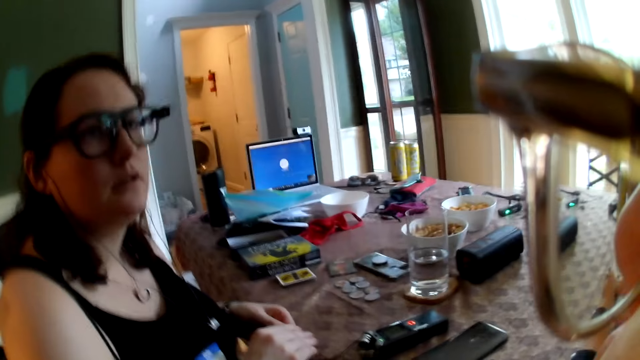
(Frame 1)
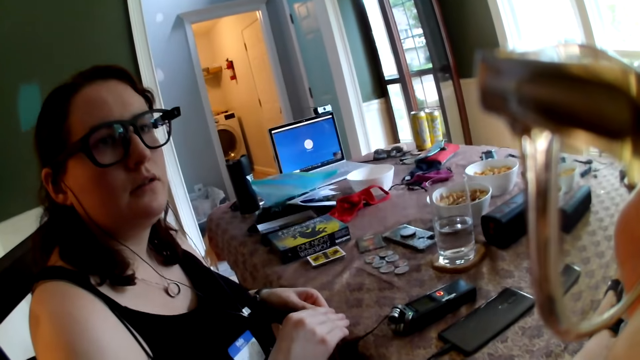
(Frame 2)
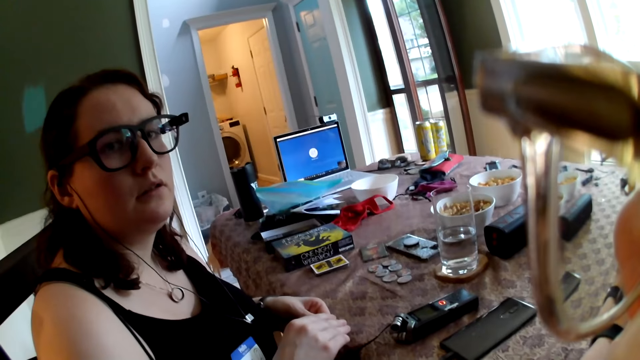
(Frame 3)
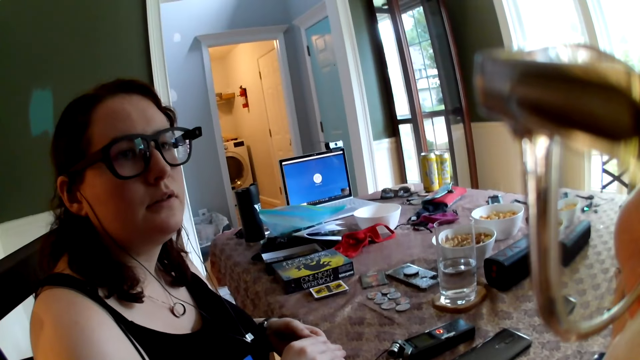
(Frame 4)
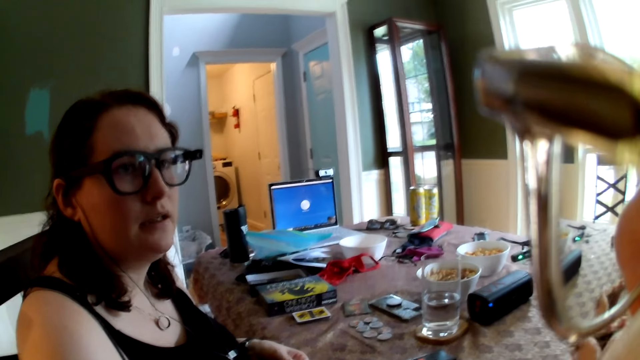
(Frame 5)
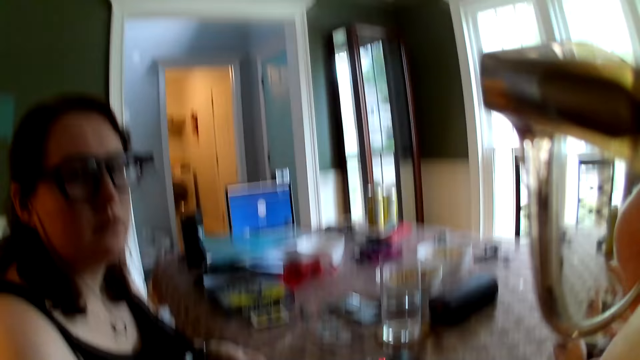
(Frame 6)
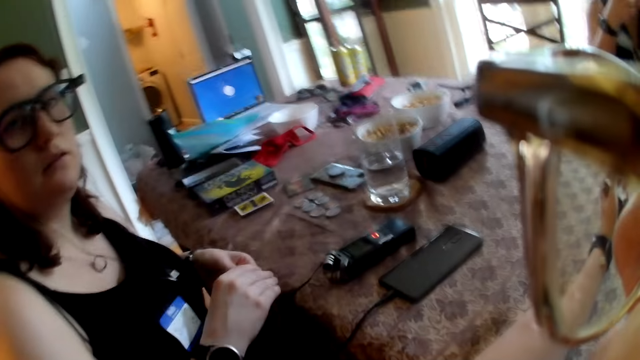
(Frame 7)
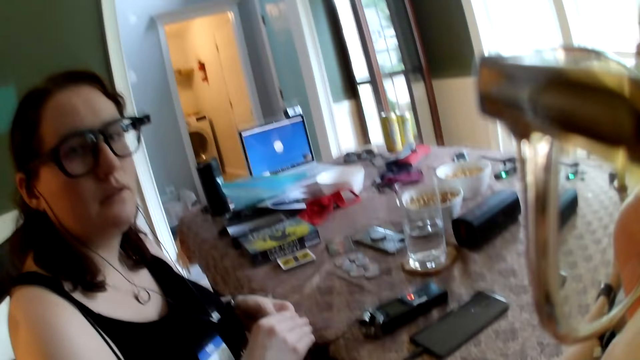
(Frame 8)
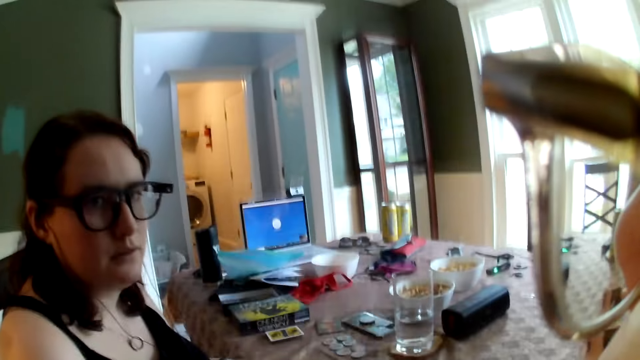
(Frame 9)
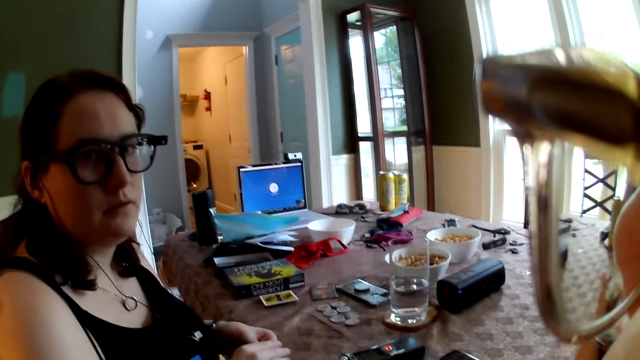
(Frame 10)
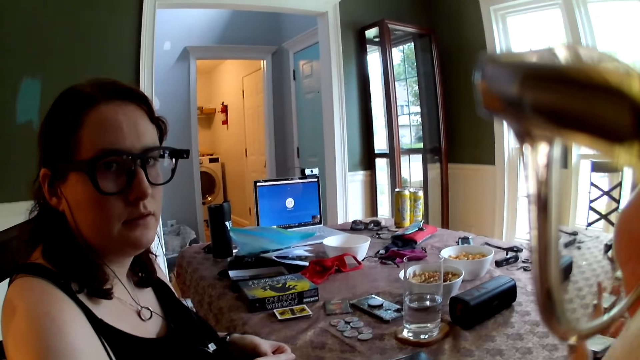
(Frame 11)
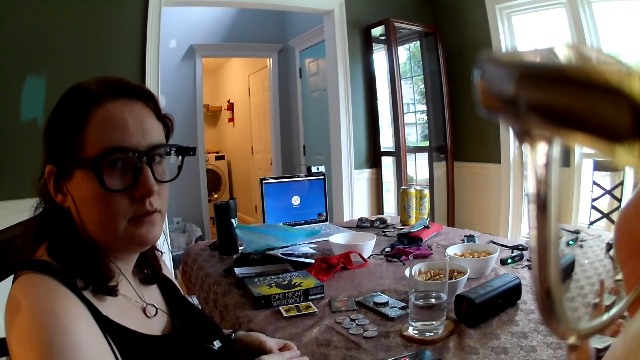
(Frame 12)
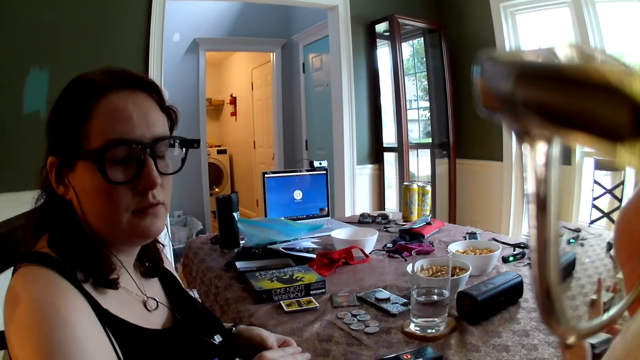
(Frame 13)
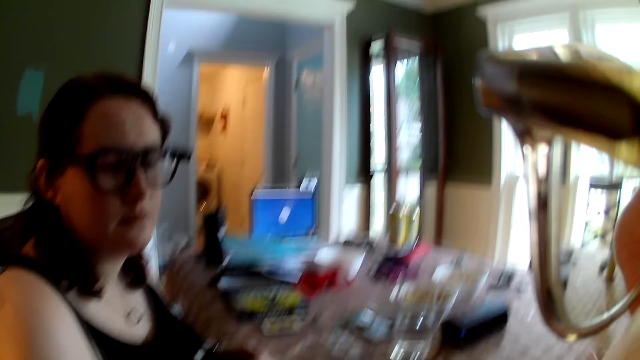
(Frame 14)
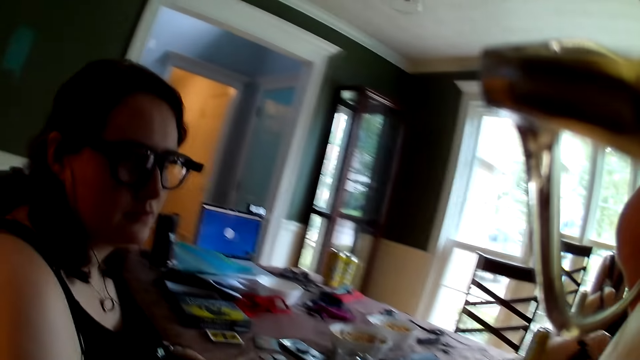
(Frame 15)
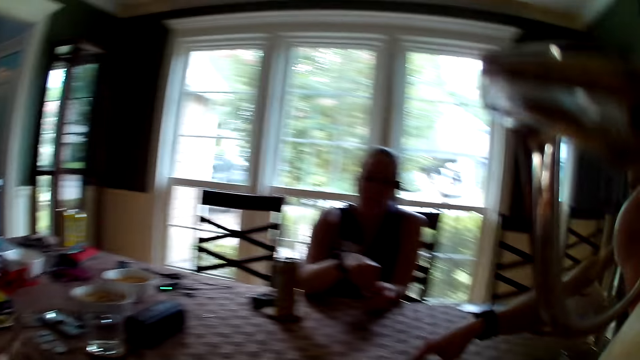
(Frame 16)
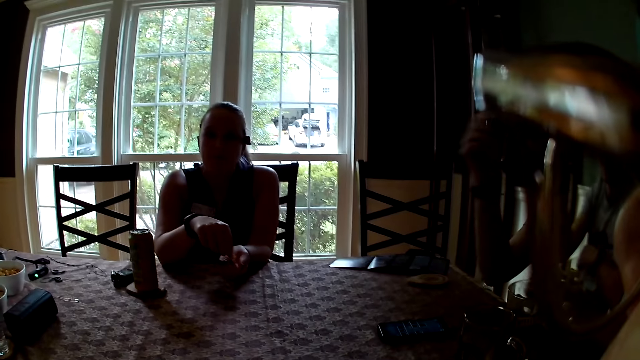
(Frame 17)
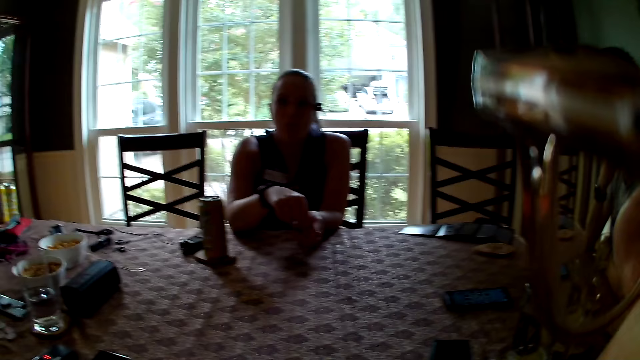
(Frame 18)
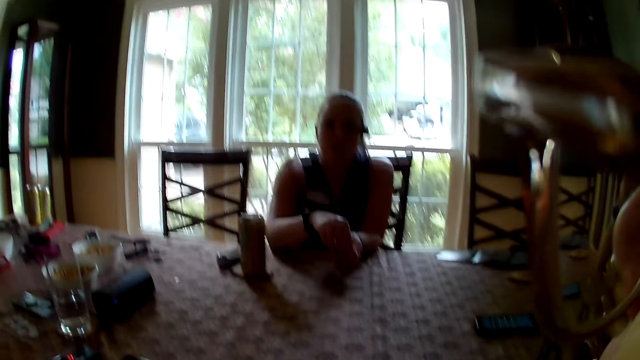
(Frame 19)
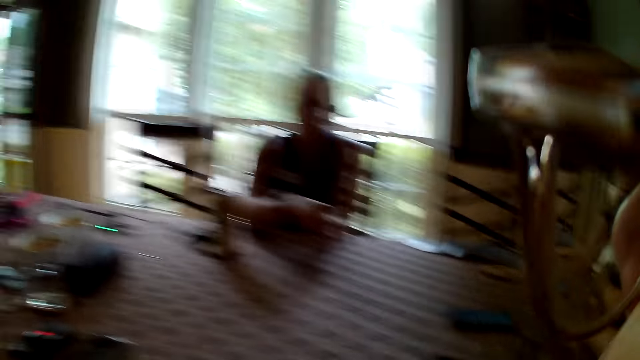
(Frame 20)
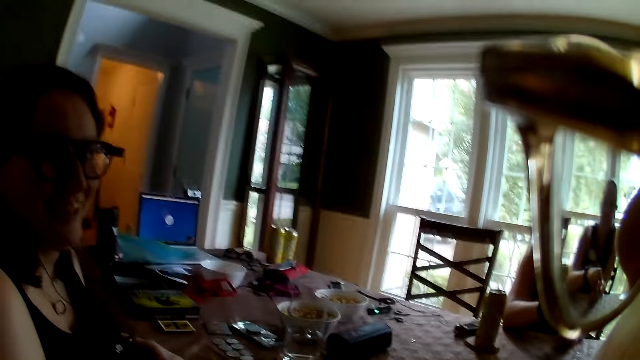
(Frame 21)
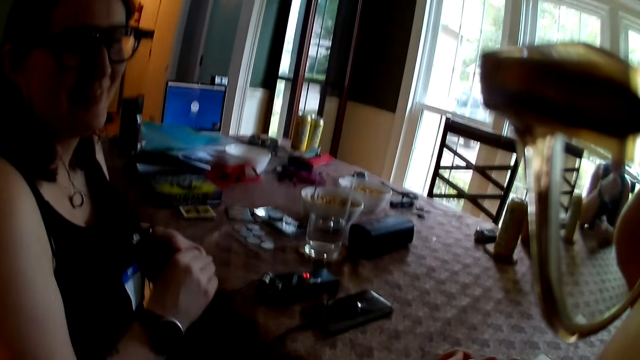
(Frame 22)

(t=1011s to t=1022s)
The camera wearer converses with a woman. The man drops his hand on the table with his right hand.

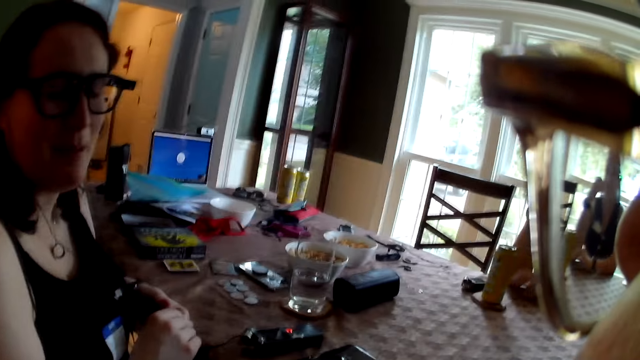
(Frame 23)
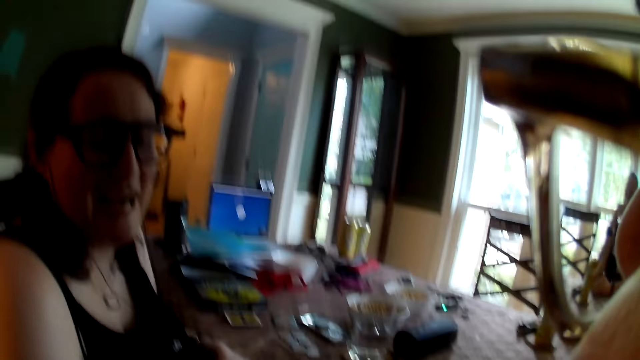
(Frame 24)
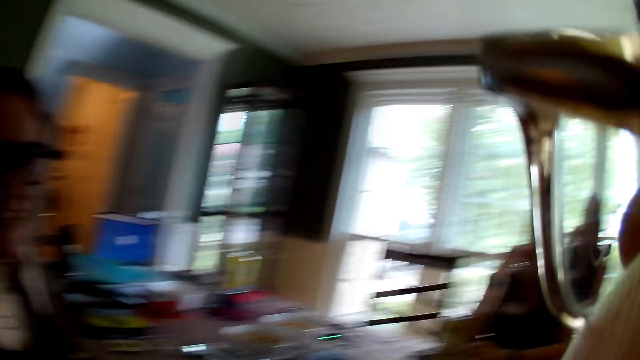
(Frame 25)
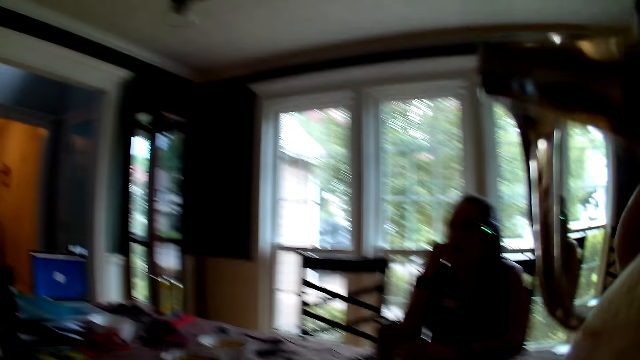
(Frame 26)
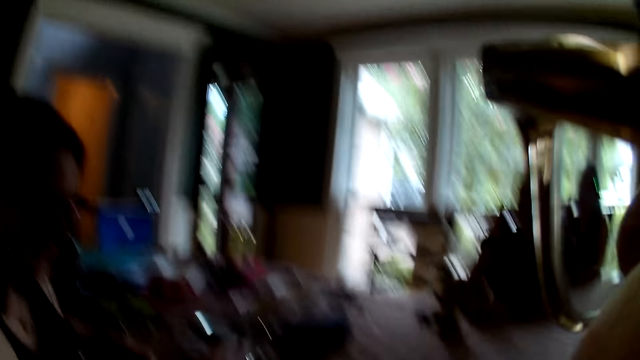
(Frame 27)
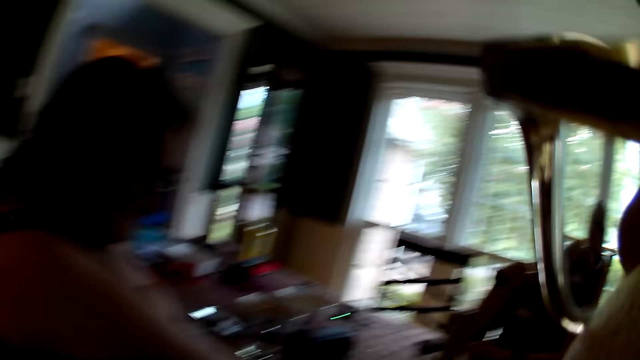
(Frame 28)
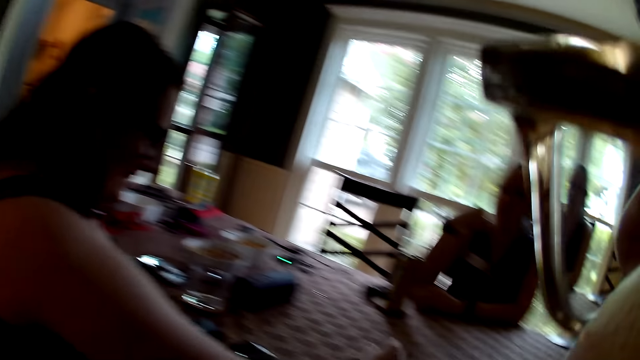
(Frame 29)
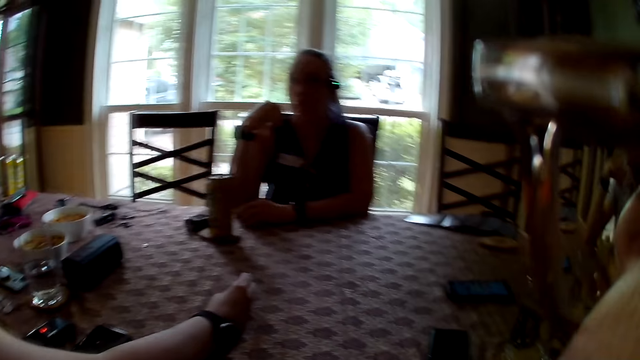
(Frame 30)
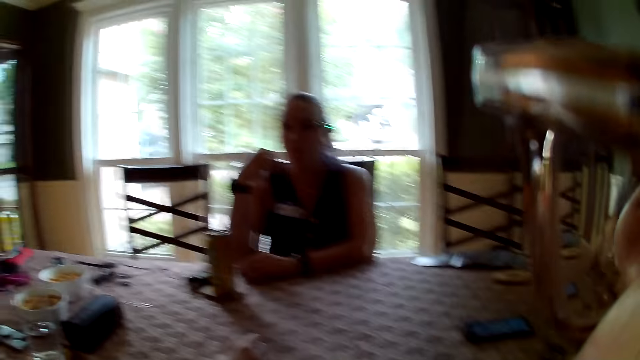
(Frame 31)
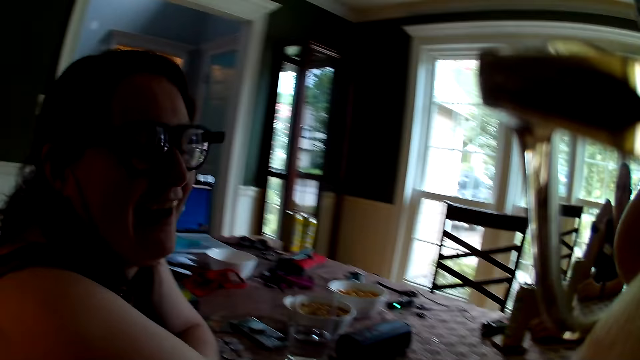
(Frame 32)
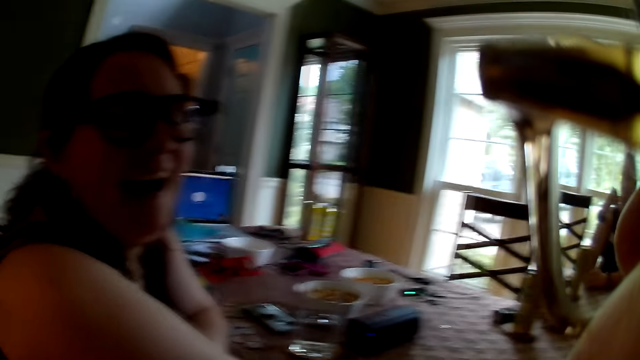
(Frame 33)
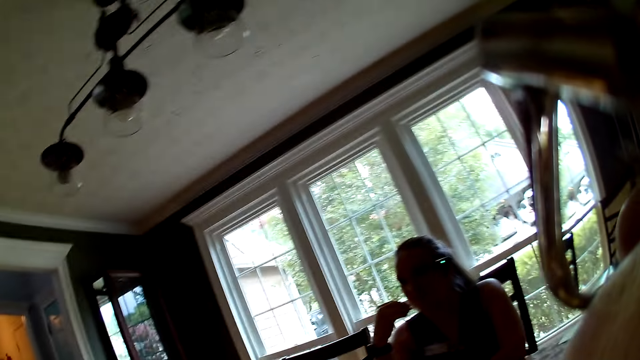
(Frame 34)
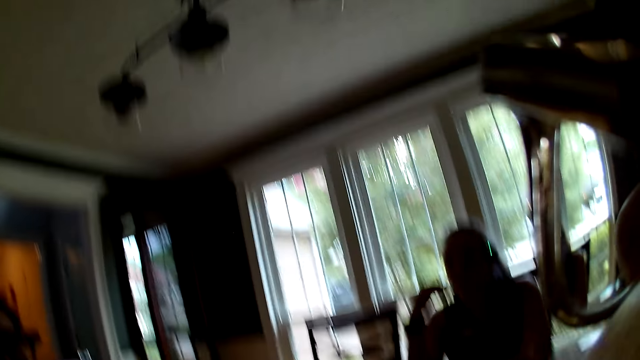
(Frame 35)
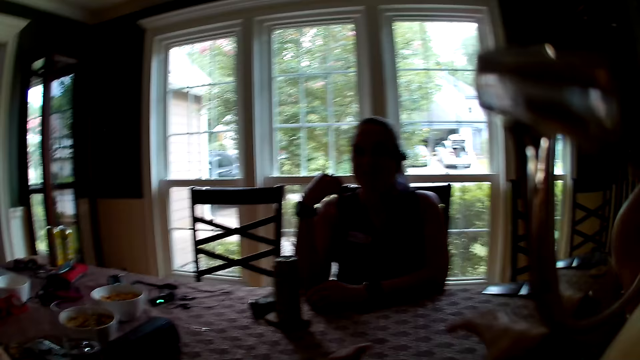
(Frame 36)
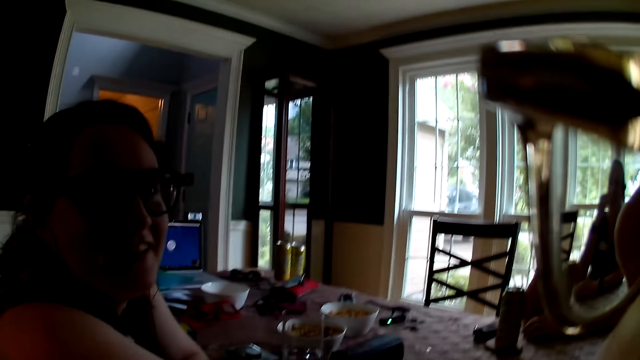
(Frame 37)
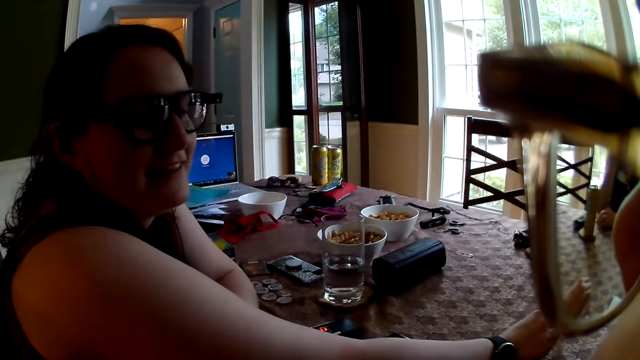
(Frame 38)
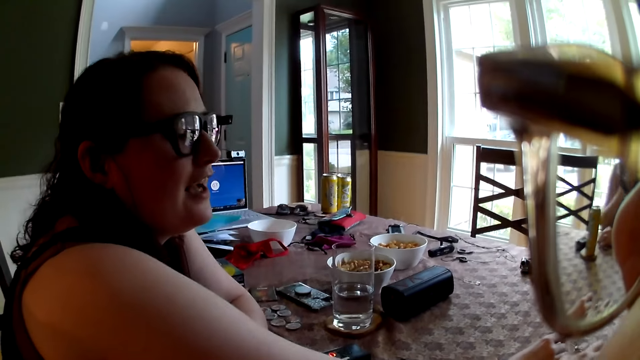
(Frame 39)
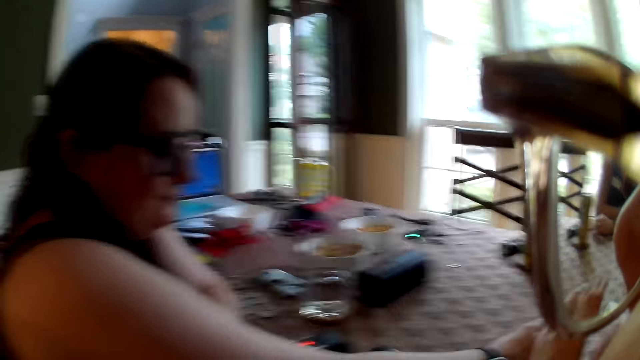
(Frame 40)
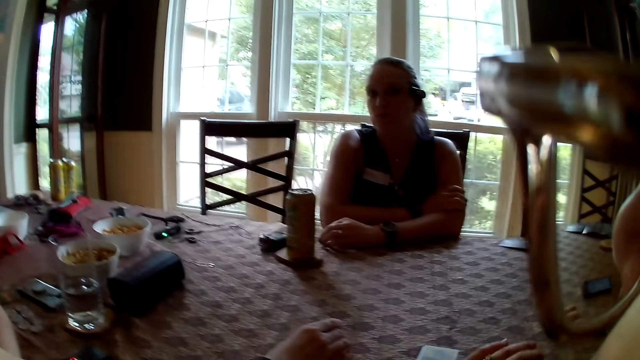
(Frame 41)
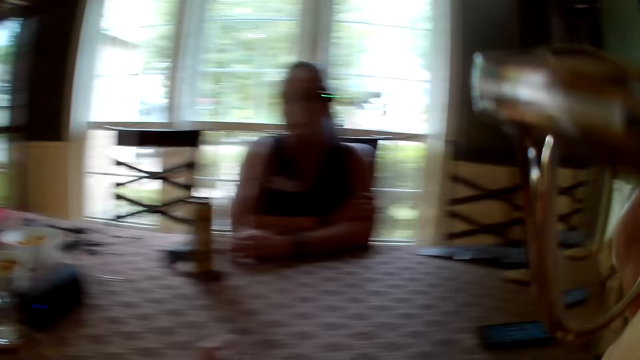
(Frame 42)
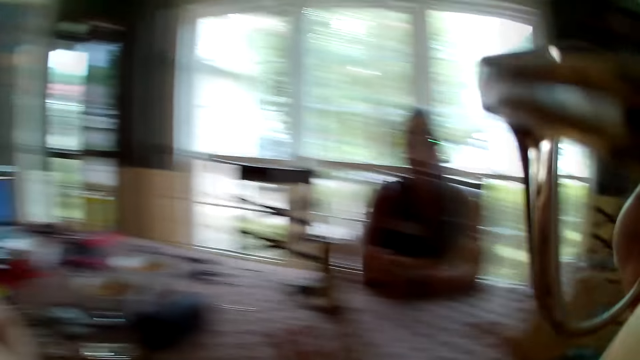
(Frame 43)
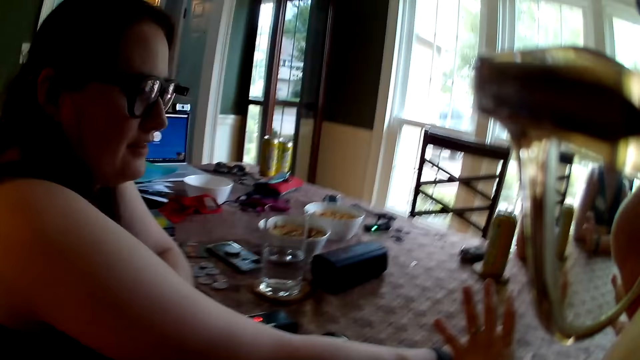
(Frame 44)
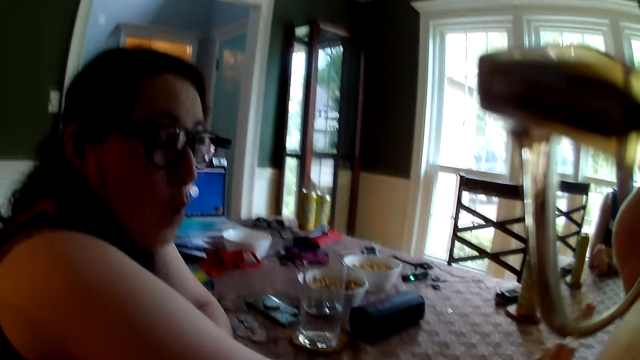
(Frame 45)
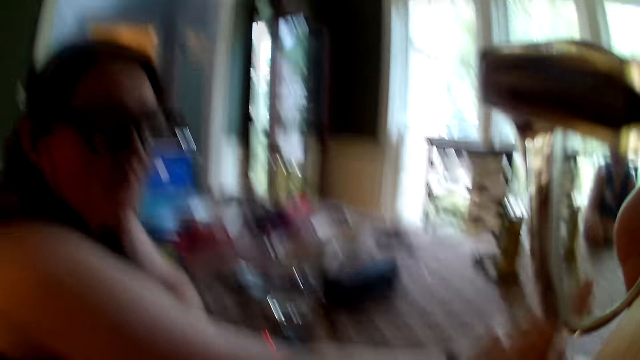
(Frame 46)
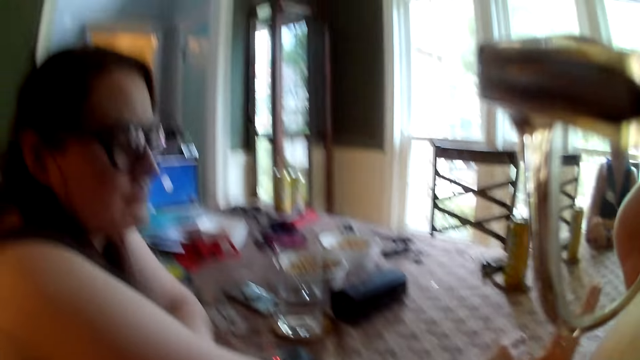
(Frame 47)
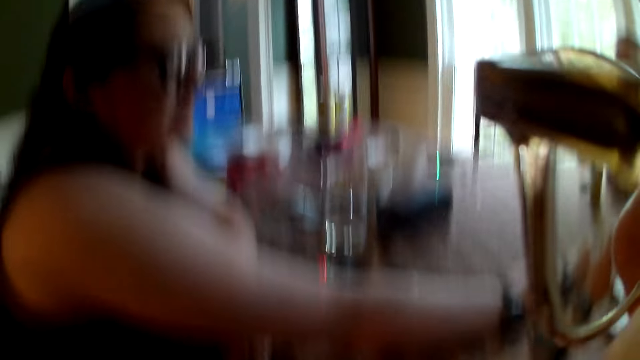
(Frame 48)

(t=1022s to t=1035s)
The camera wearer converses with a woman, another woman, a man and another man.
